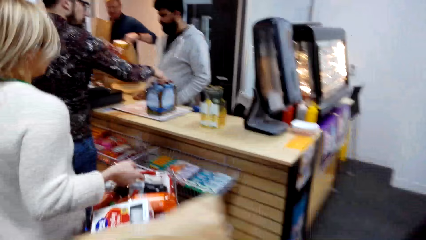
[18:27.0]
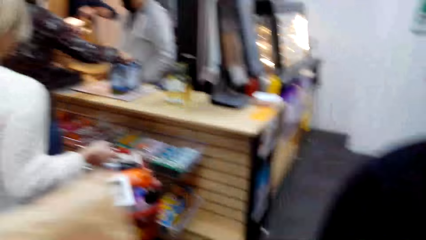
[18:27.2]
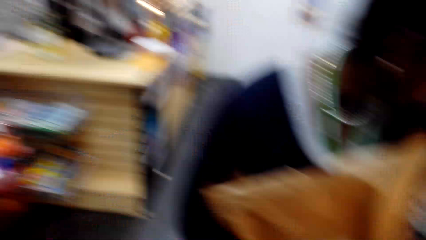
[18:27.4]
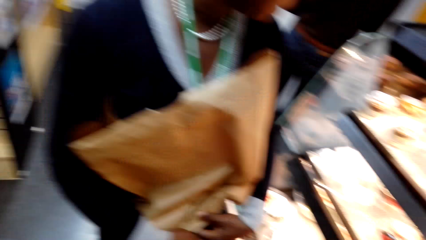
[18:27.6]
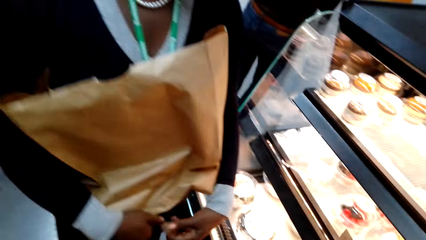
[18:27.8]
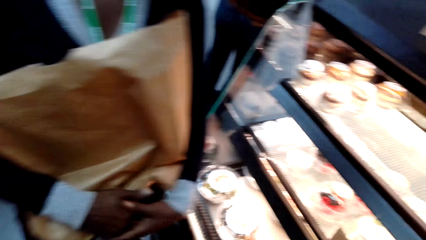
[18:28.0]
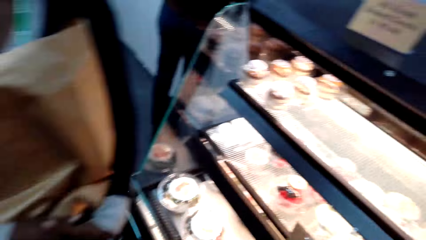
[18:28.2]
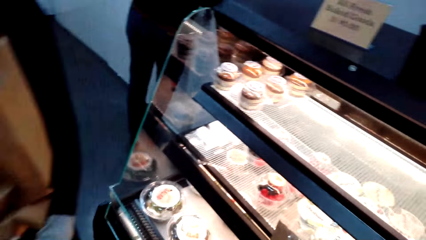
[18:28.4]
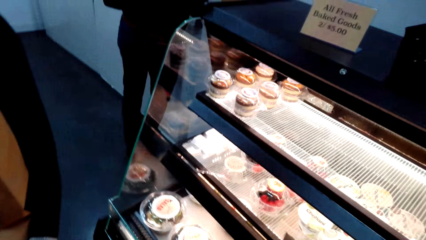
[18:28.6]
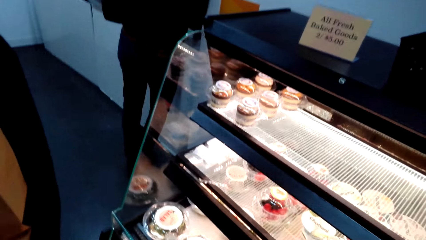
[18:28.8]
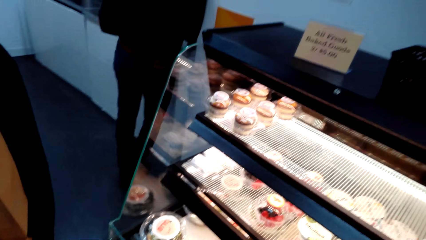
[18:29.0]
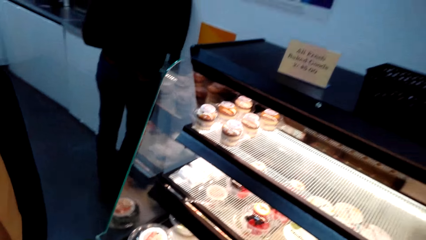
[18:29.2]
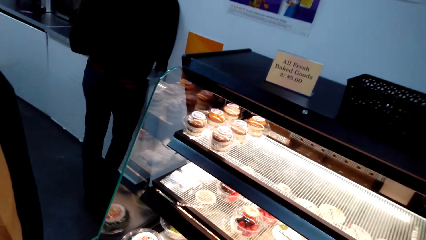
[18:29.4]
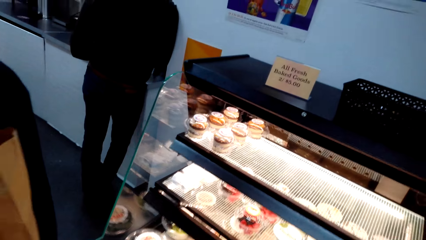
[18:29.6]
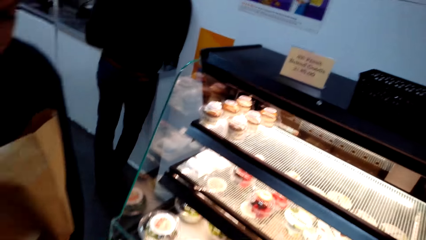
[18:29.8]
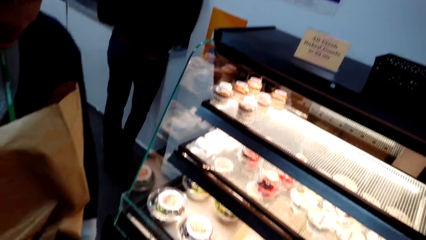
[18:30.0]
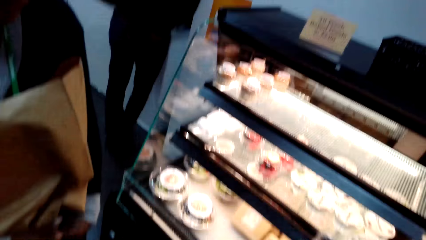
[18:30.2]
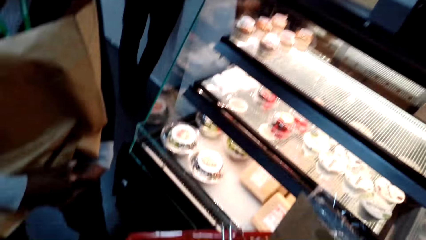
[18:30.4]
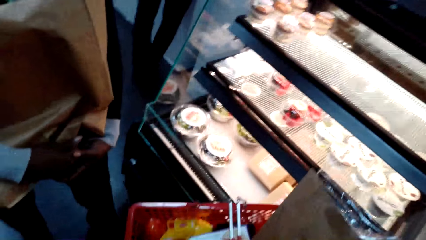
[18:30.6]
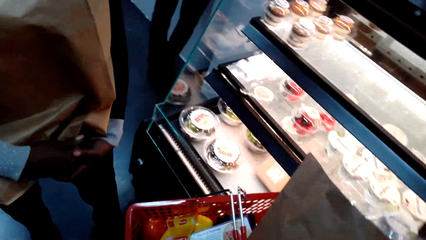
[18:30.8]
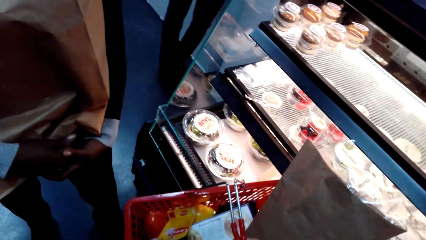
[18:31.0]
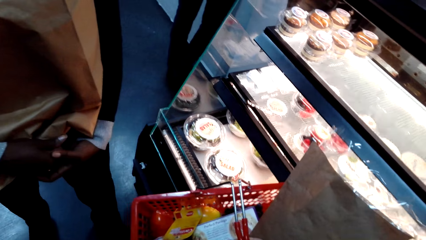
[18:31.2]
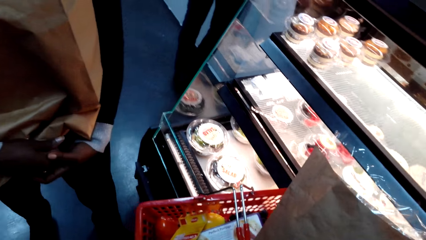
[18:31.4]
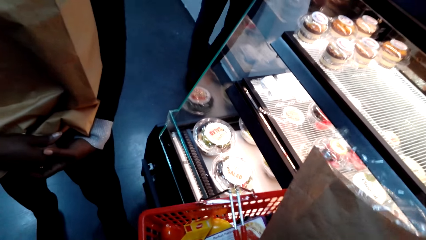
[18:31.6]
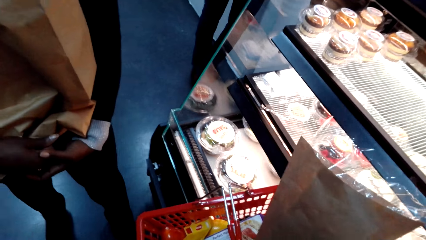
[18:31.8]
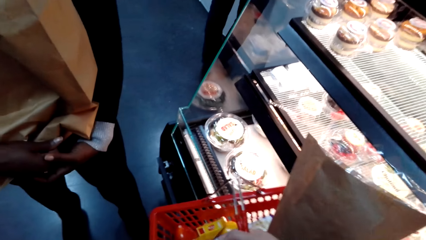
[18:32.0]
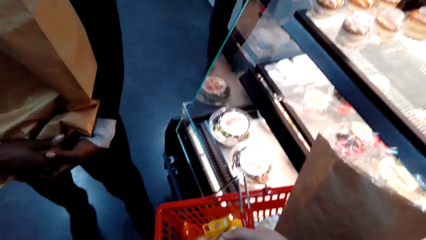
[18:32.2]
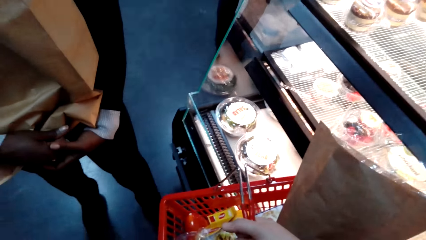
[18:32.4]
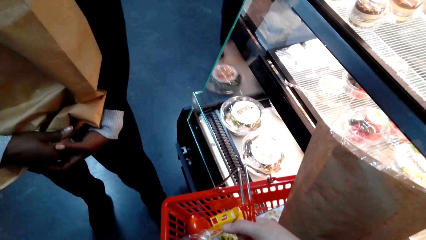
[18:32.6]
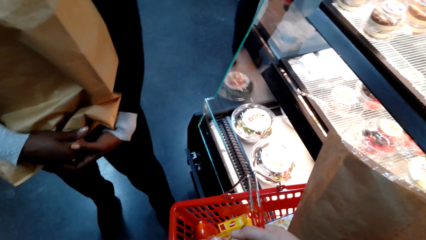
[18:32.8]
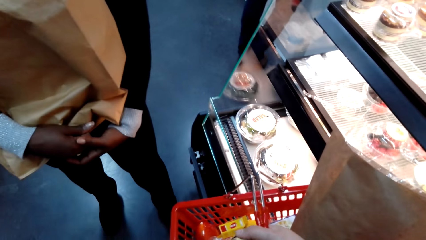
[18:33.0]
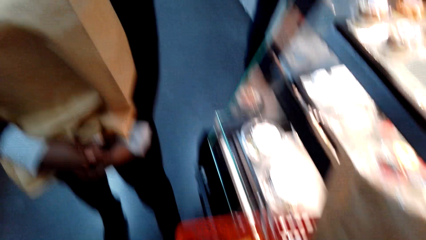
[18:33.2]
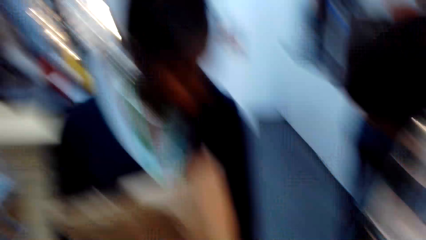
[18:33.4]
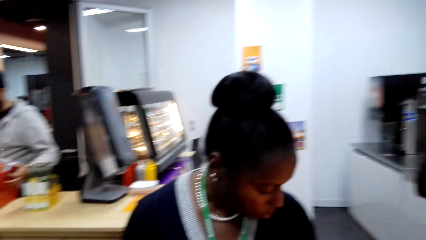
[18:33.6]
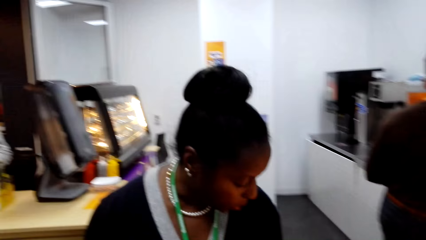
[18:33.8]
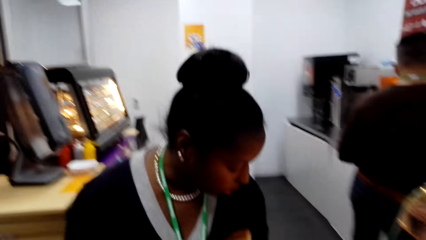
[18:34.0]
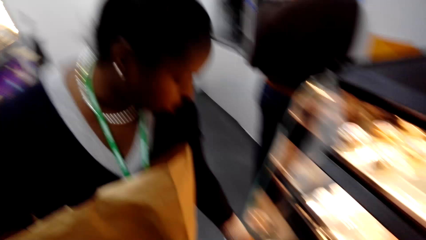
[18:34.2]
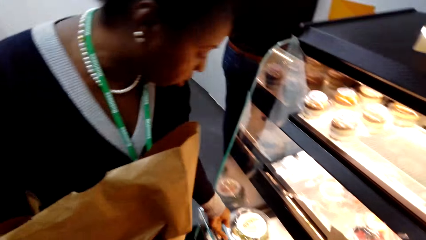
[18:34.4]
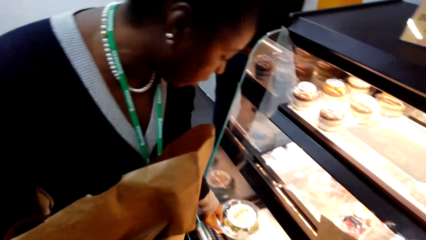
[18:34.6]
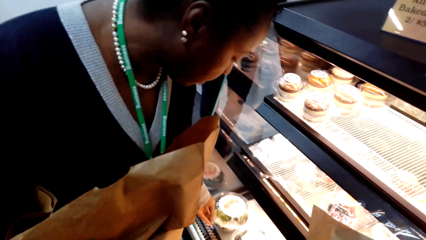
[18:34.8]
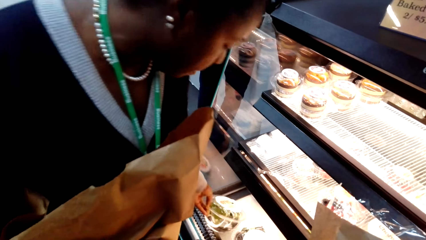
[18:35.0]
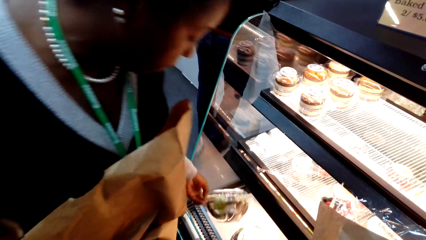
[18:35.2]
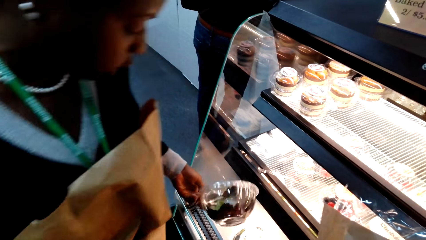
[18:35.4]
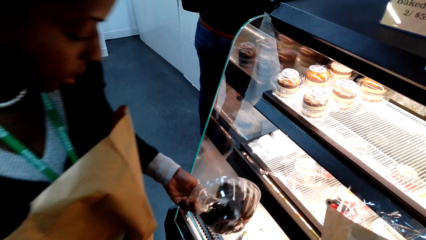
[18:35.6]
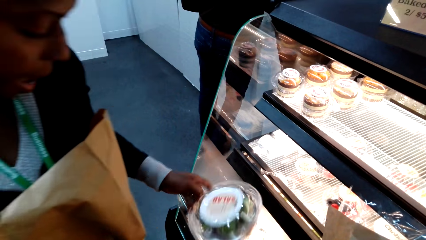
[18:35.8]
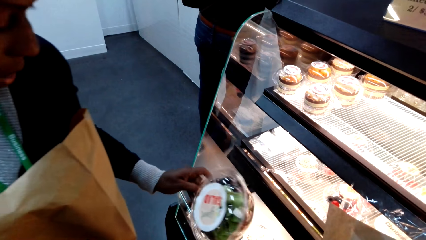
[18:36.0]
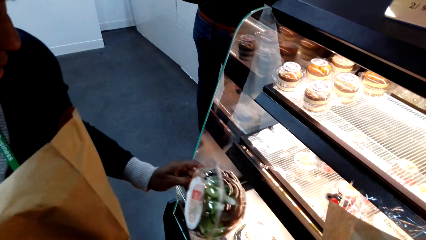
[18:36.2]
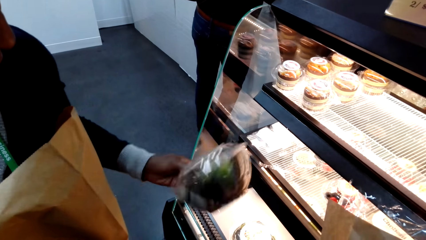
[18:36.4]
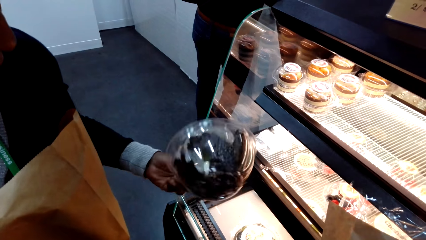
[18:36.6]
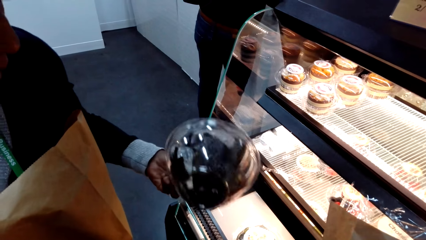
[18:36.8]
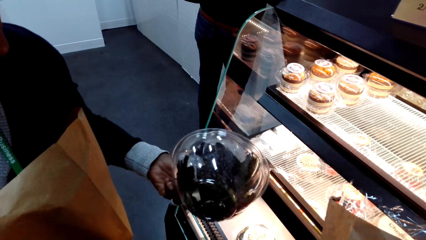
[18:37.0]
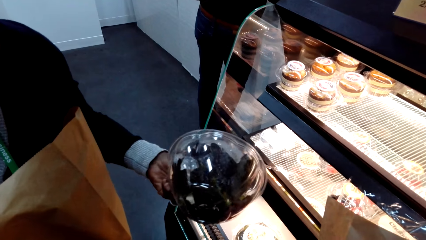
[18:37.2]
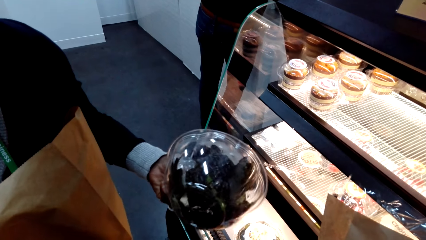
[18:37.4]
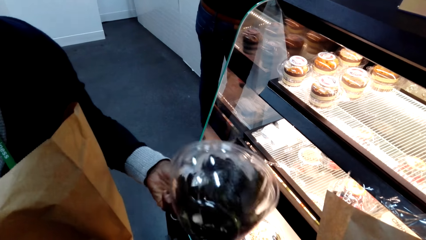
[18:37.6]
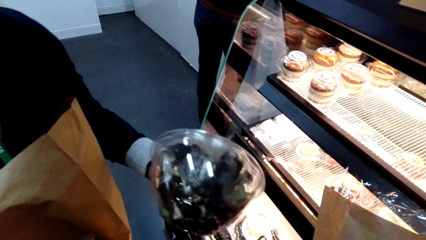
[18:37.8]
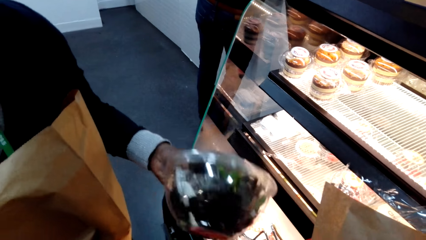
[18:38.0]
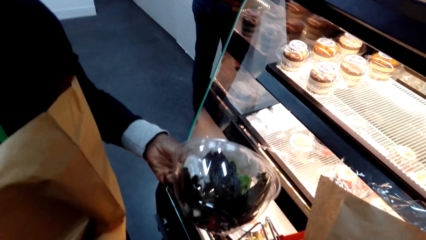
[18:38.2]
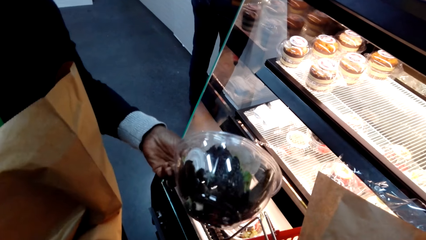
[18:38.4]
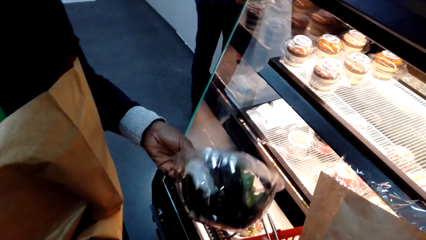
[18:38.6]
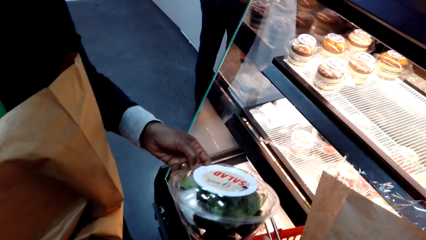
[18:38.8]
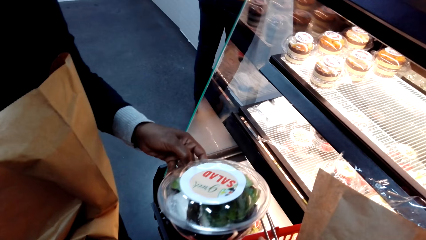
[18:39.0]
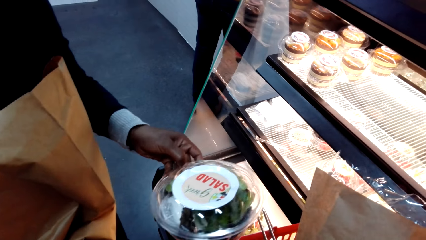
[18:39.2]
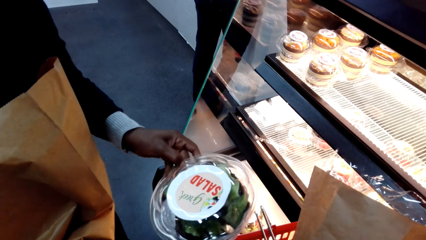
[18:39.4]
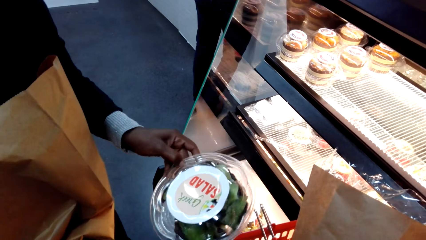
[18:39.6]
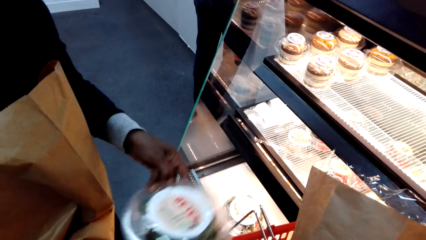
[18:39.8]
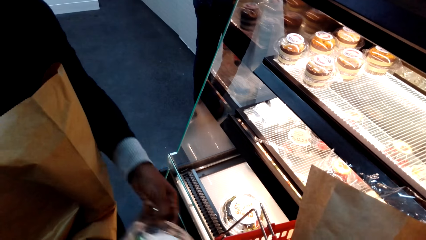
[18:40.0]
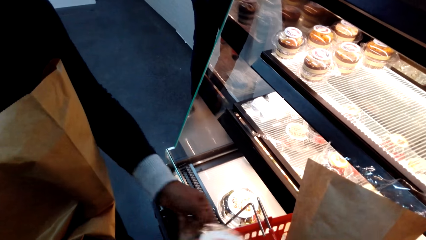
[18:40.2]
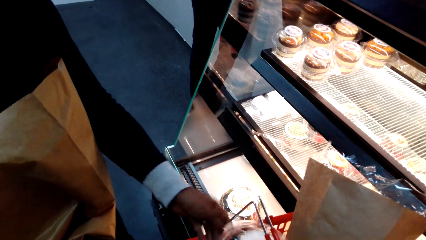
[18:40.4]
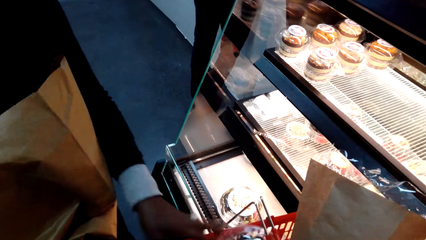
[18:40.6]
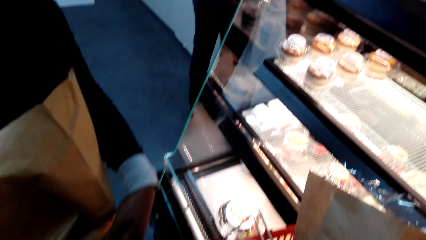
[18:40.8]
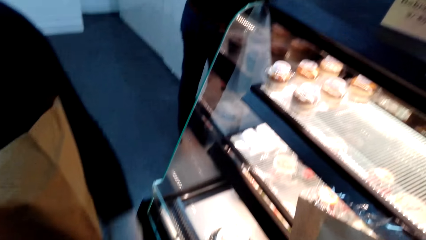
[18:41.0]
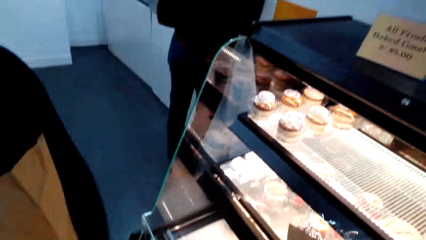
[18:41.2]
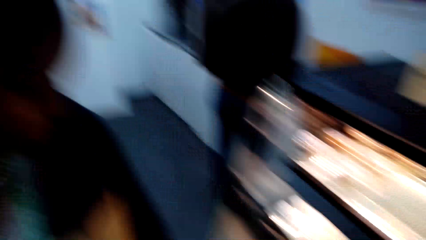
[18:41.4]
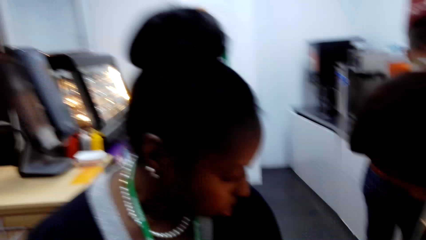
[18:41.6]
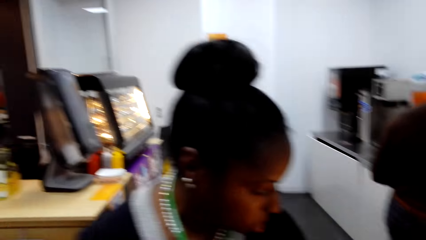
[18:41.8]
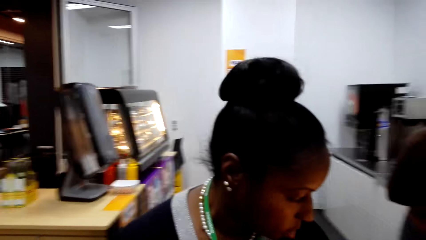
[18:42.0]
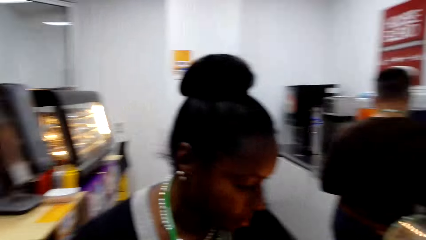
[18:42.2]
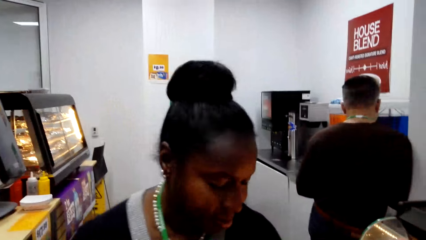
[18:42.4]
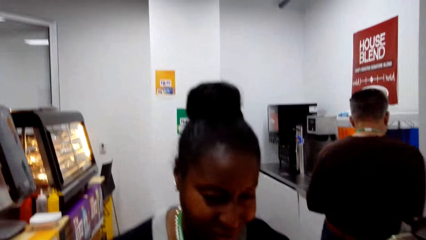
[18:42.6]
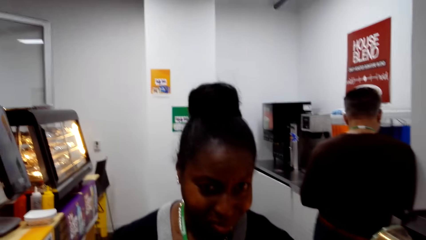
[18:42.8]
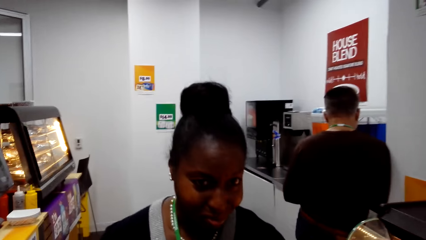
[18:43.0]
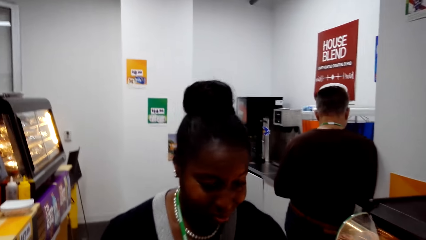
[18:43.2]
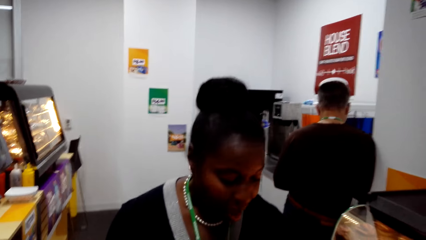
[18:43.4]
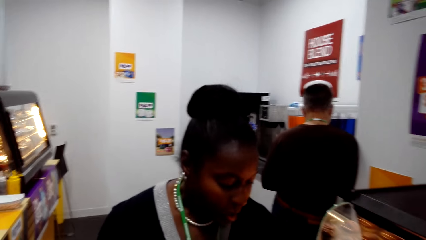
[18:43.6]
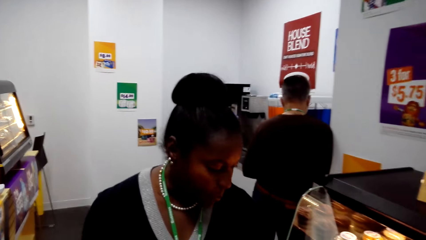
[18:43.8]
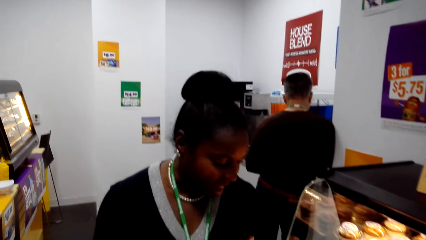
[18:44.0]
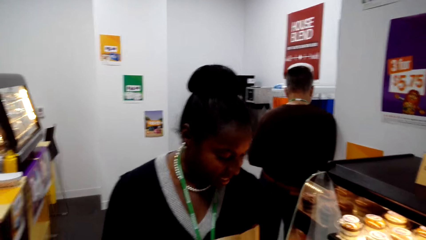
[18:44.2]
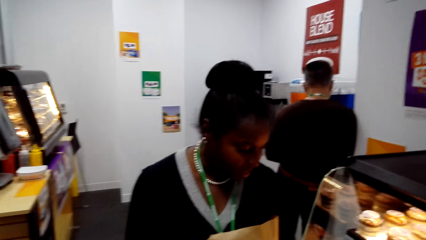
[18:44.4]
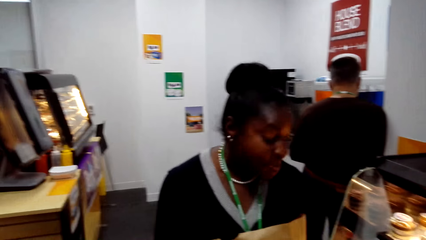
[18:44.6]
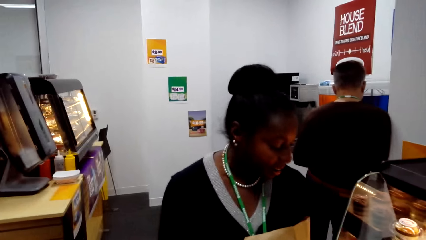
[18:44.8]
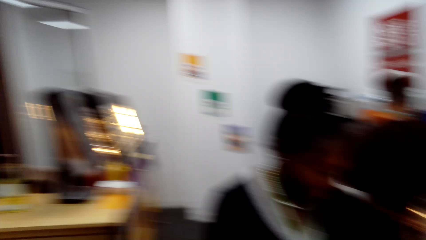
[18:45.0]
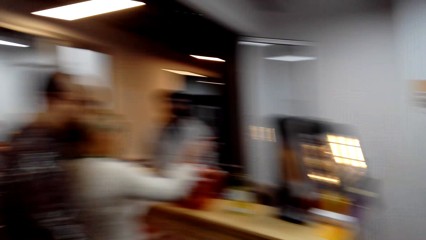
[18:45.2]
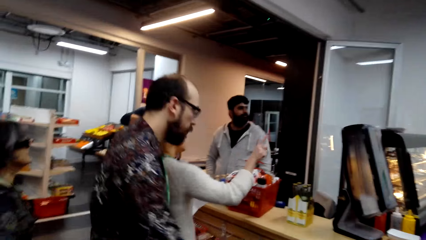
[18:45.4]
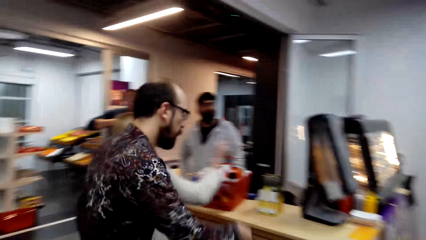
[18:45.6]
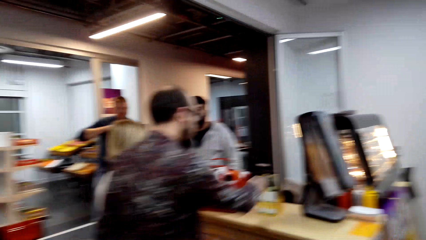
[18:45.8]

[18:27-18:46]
The camera wearer looks around. A lady picks the packet in the shelf. The lady looks at something. The lady puts the packet in the shopping basket and nods. The camera wearer looks around. They talk to the lady.
